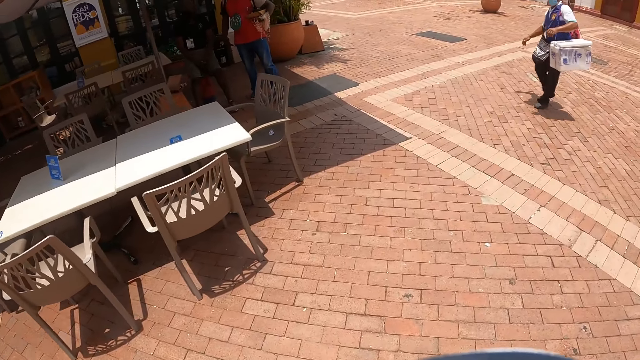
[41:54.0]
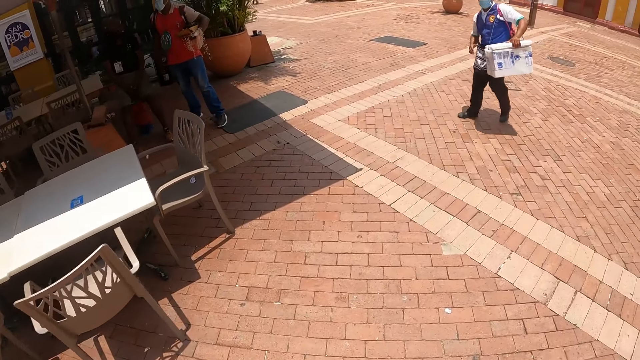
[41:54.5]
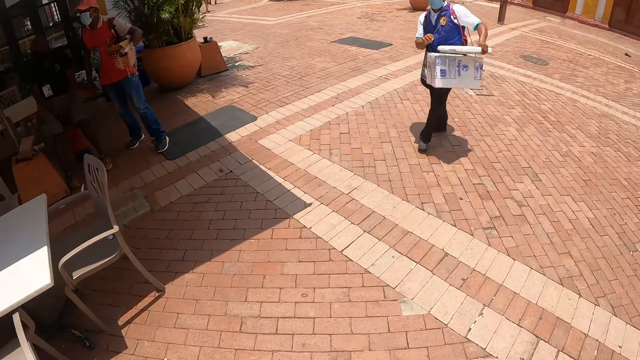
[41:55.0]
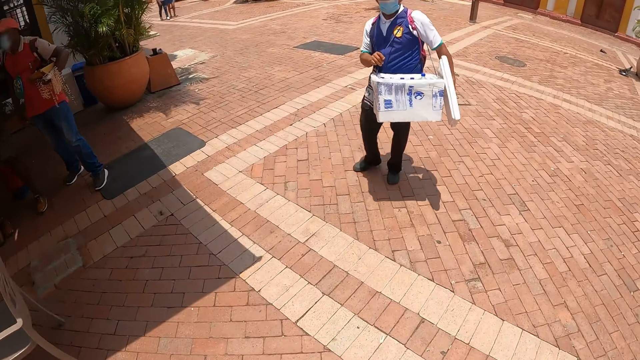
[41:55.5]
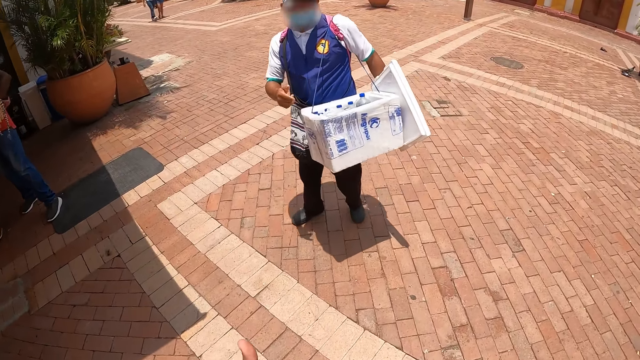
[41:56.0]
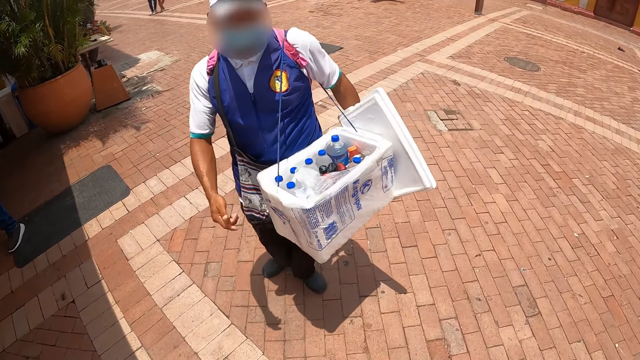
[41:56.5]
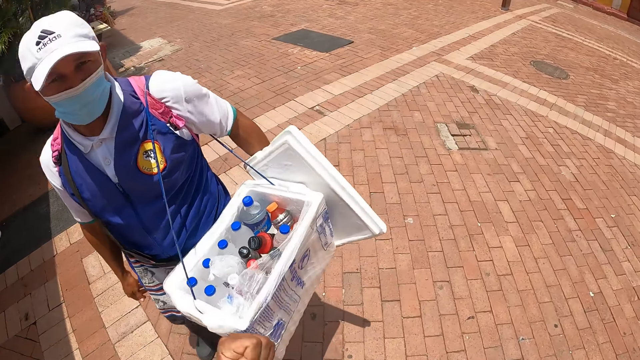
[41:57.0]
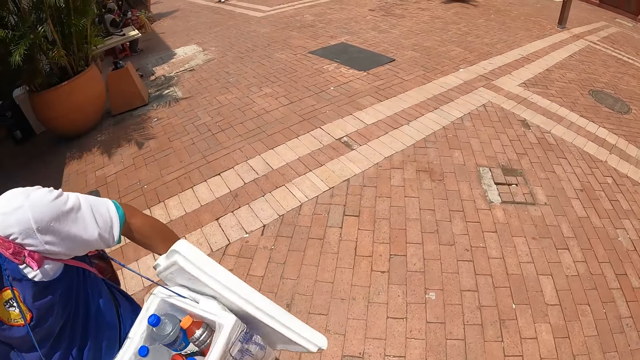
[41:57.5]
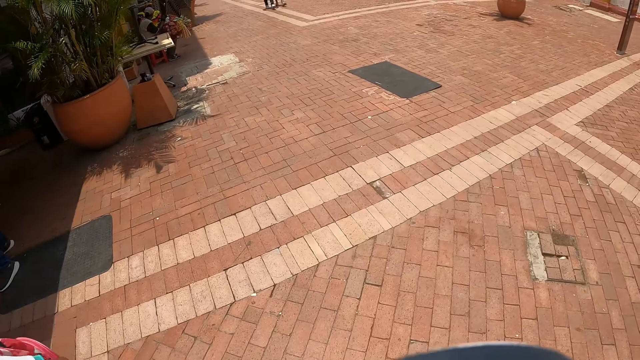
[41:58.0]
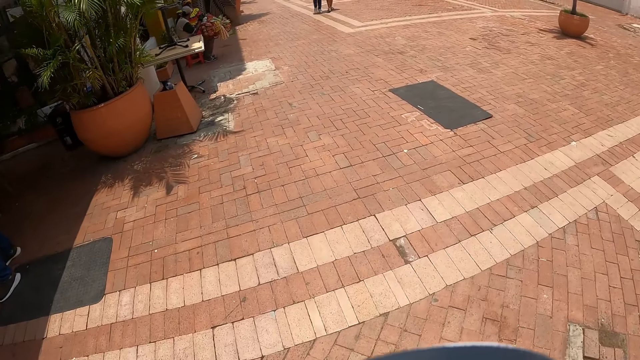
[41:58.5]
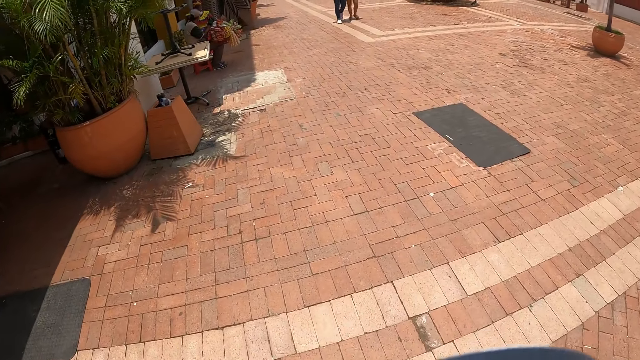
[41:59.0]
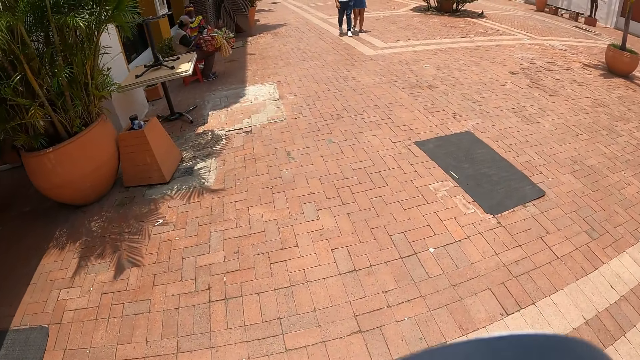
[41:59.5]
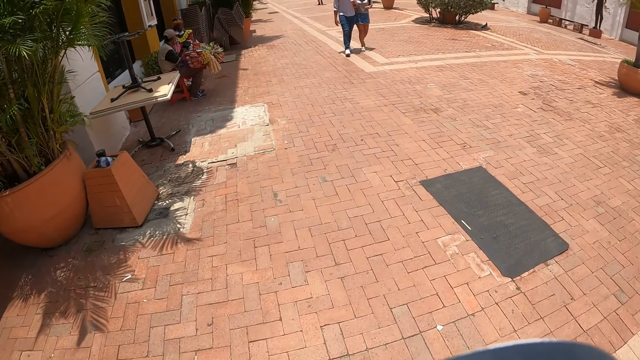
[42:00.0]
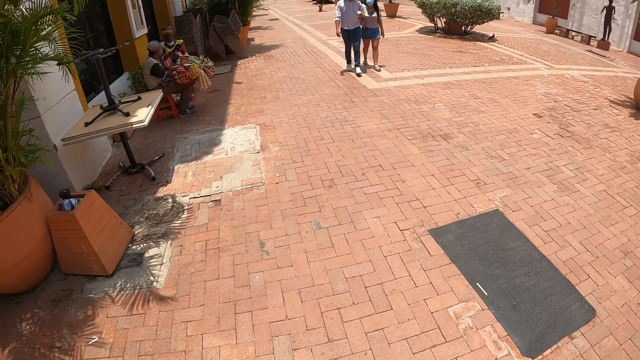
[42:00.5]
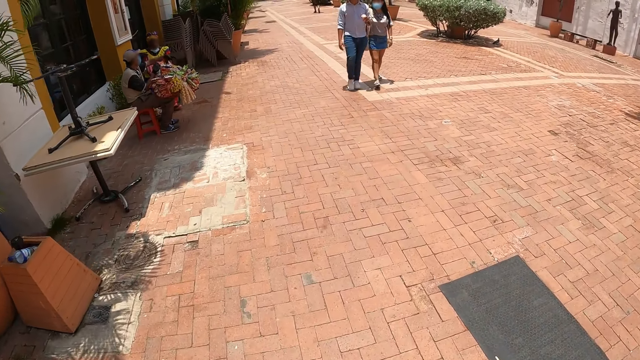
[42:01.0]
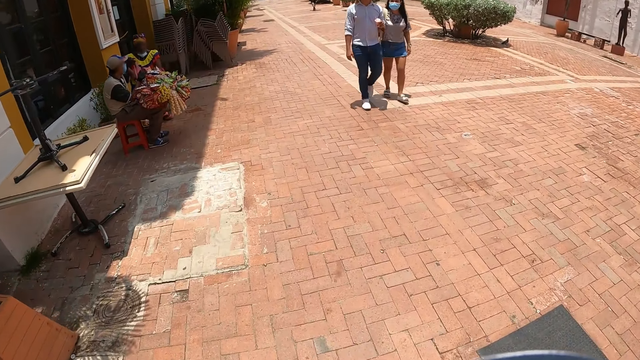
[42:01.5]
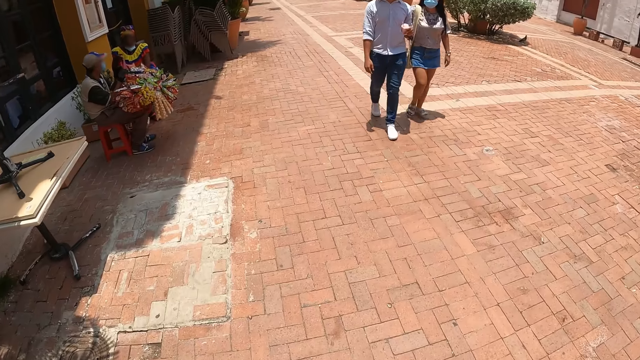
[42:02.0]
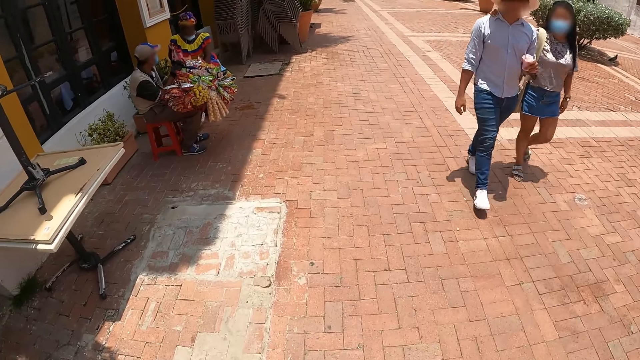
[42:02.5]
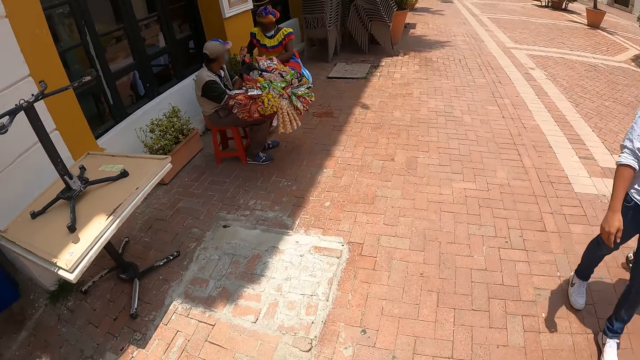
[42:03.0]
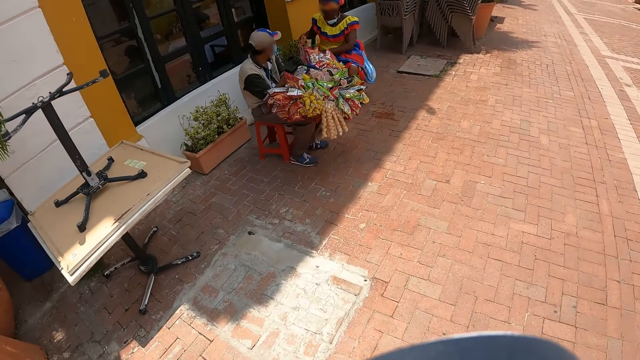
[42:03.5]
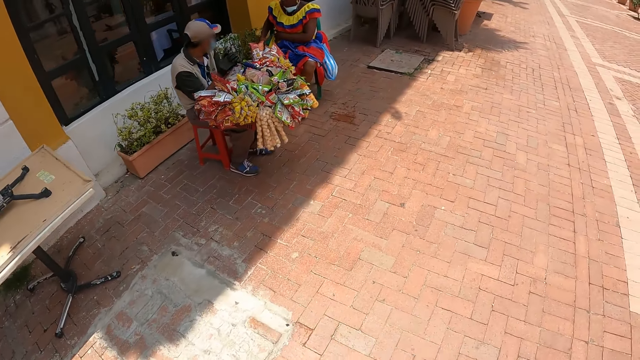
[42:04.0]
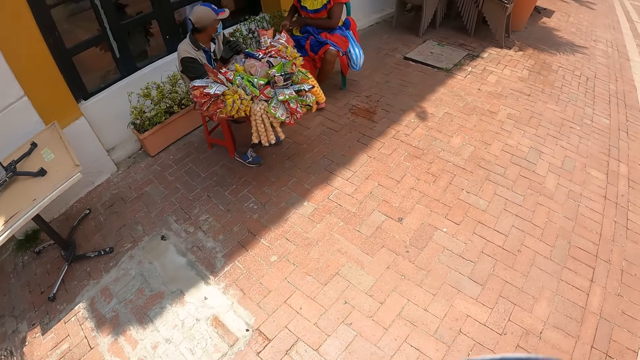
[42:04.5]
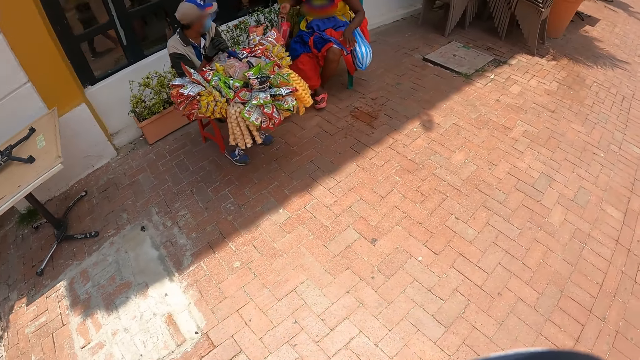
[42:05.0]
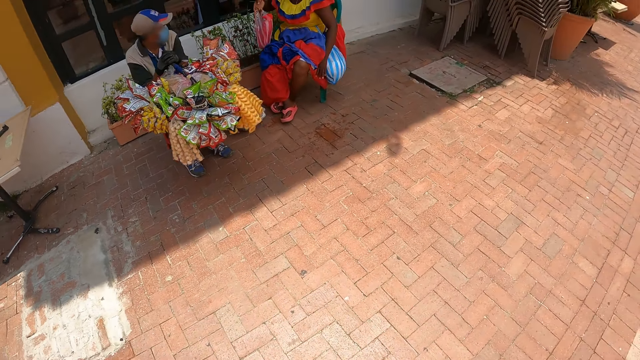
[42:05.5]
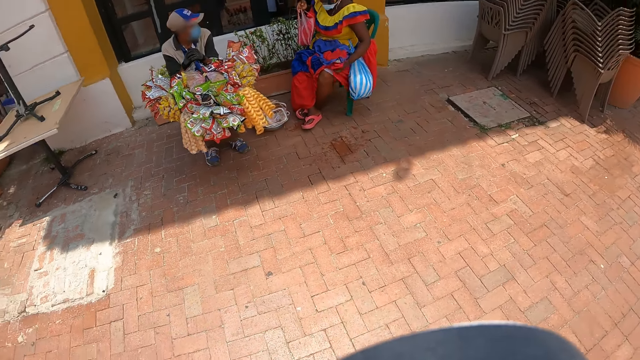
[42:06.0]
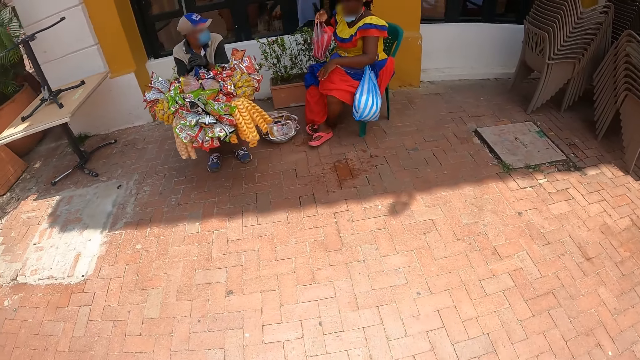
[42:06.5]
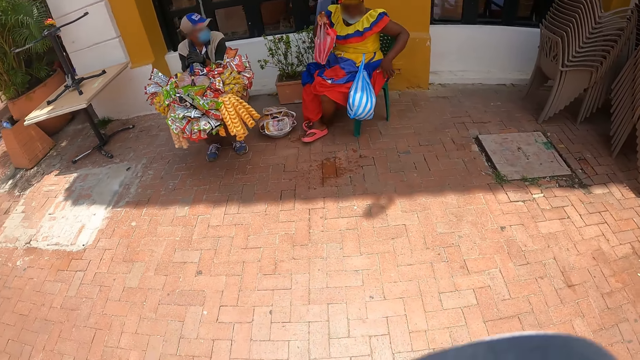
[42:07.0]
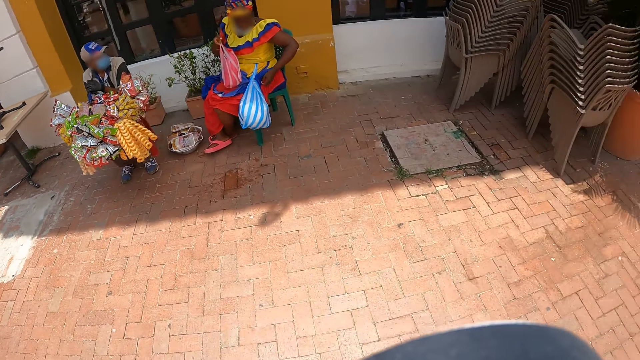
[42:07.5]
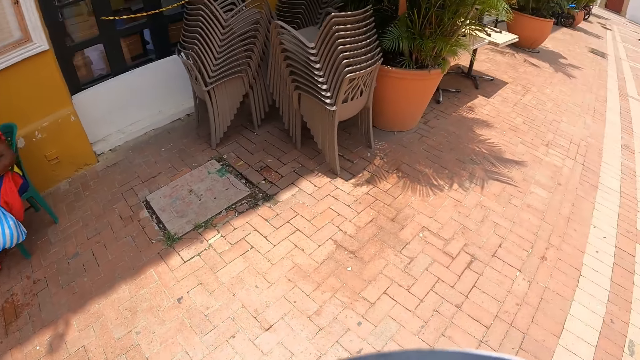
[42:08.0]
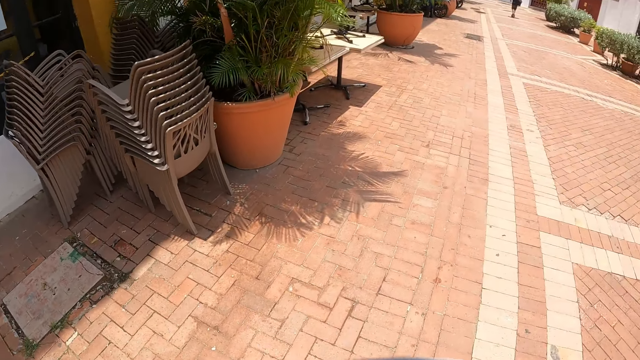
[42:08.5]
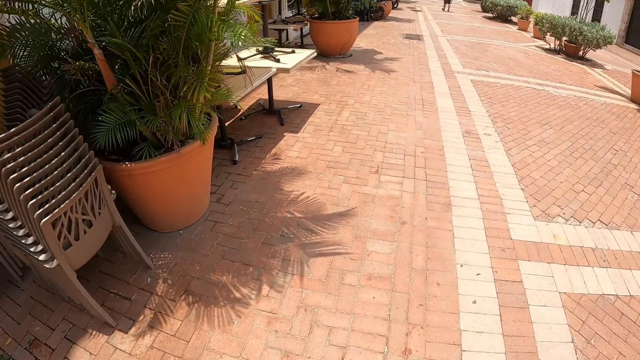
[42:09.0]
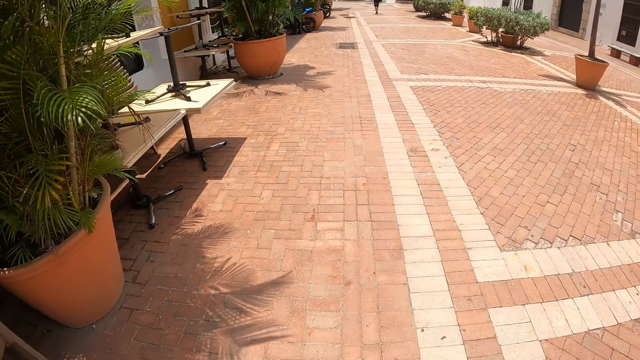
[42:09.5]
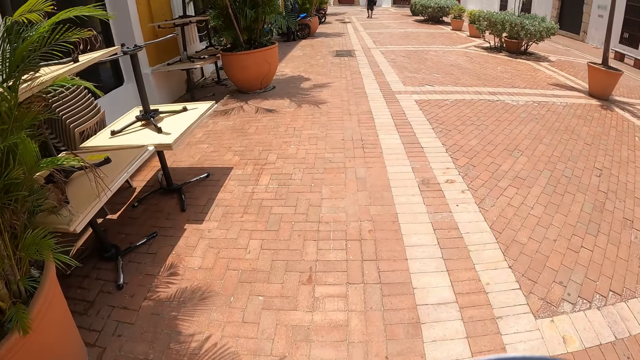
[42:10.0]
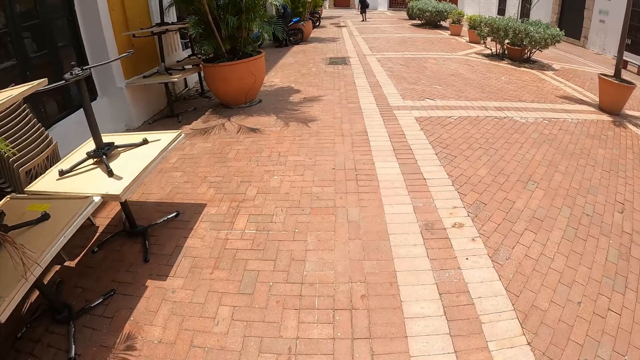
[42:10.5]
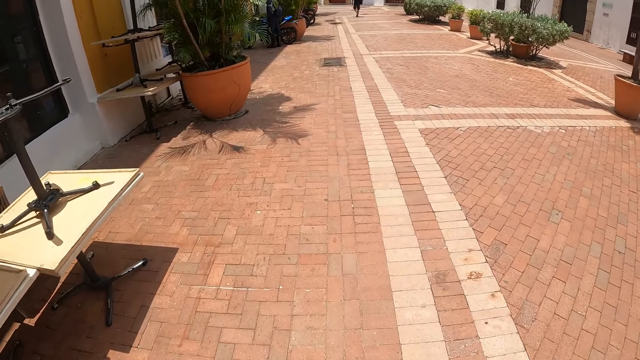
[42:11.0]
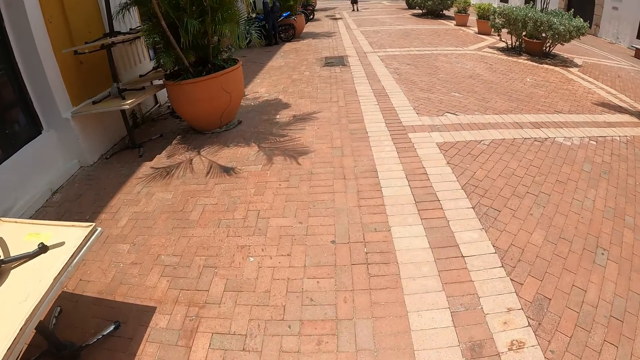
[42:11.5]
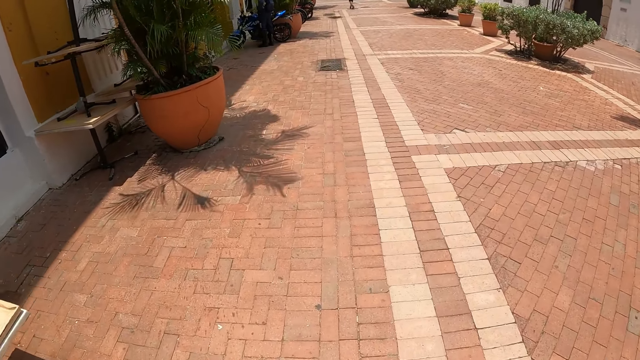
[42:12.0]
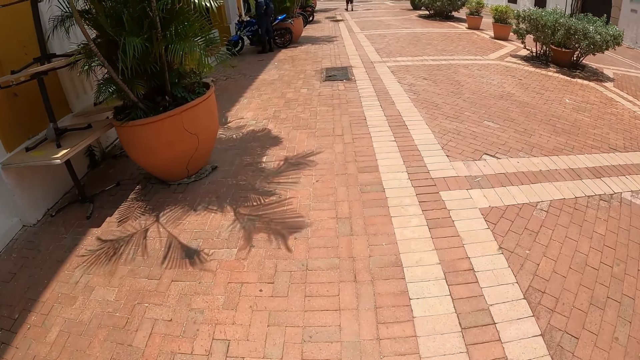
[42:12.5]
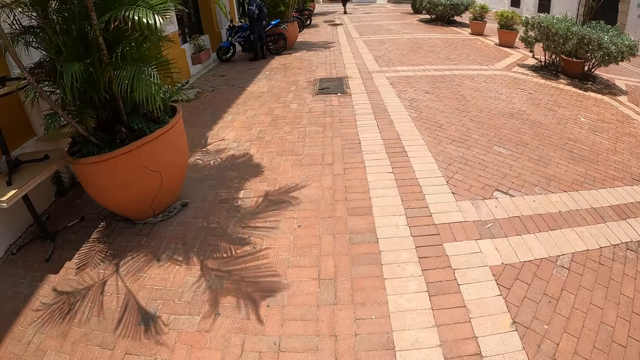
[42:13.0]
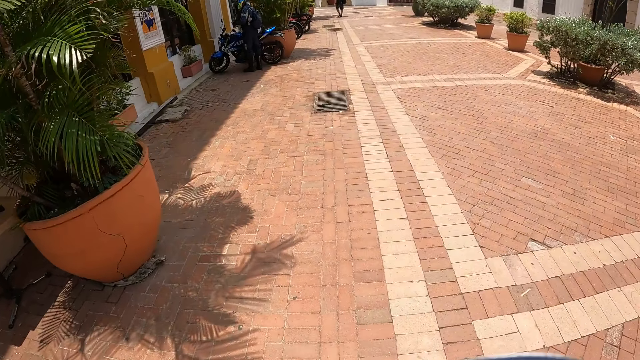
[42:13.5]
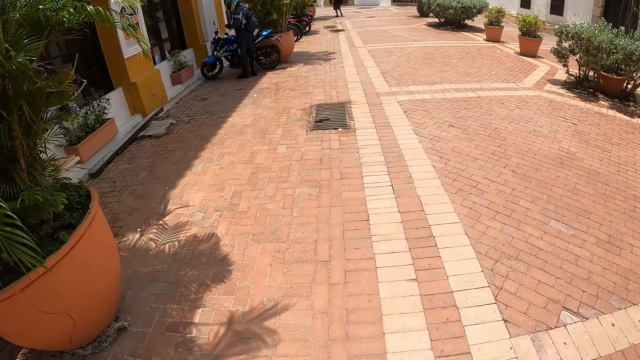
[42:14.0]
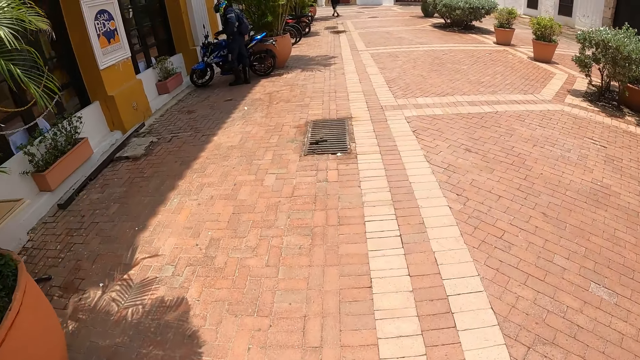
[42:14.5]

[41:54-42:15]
A man interacts with the camera wearer. The camera wearer looks around. They walk ahead.
